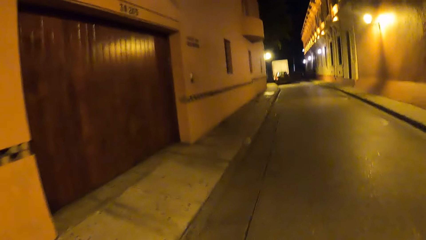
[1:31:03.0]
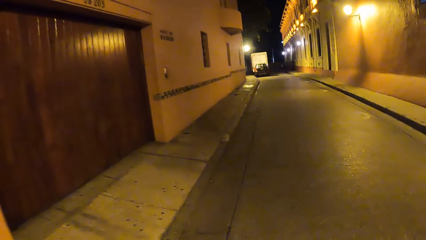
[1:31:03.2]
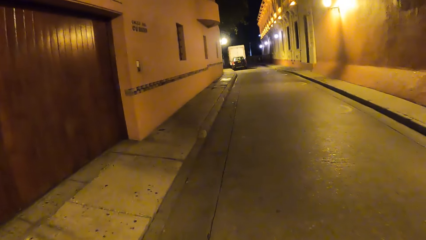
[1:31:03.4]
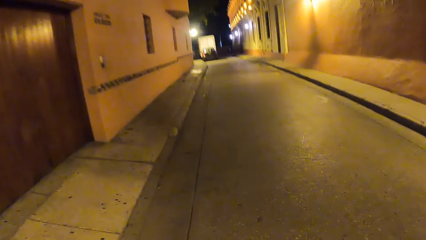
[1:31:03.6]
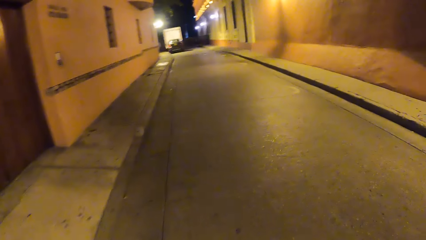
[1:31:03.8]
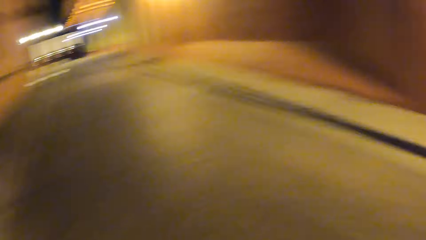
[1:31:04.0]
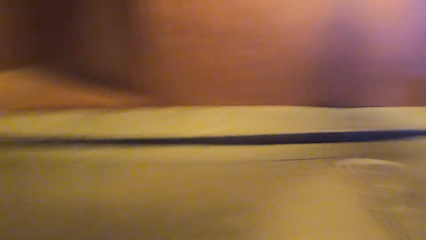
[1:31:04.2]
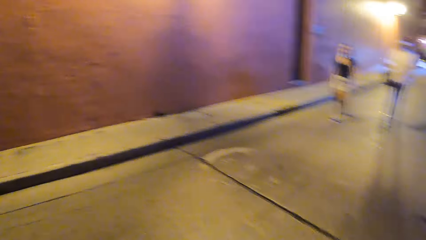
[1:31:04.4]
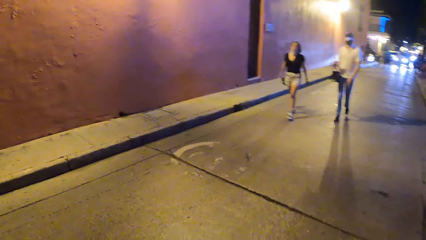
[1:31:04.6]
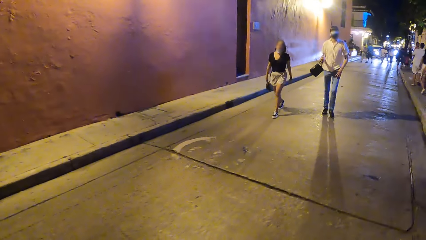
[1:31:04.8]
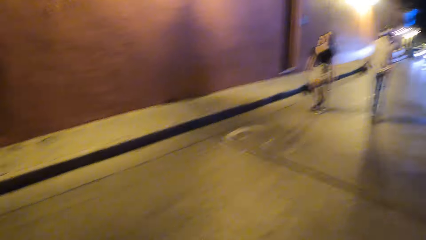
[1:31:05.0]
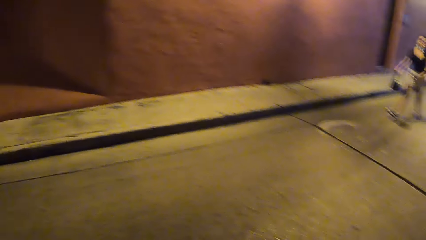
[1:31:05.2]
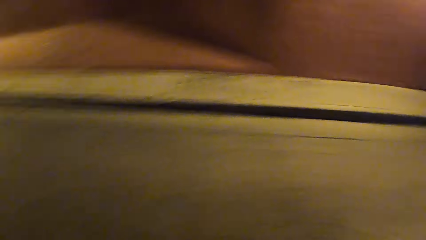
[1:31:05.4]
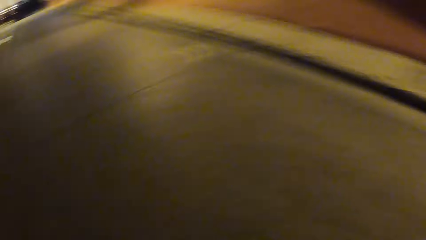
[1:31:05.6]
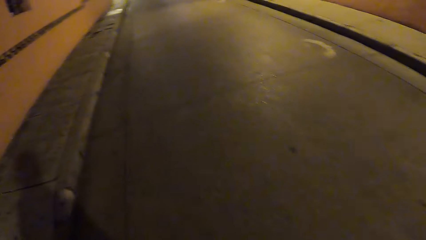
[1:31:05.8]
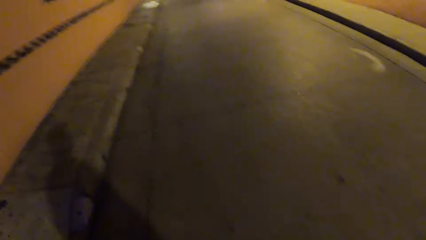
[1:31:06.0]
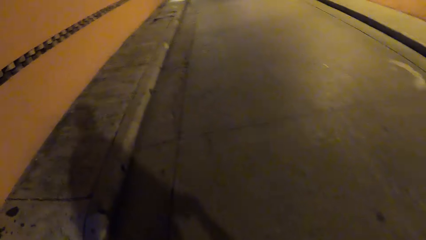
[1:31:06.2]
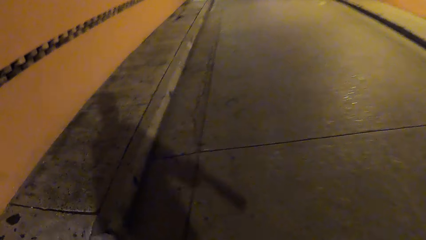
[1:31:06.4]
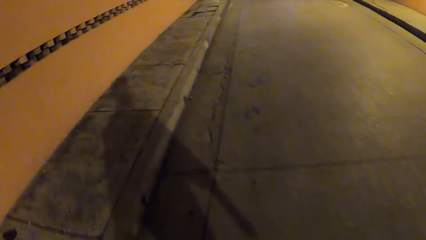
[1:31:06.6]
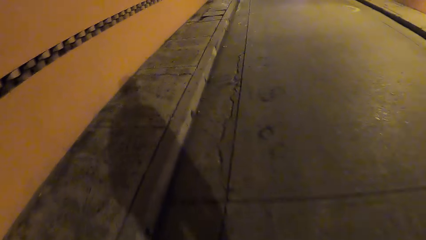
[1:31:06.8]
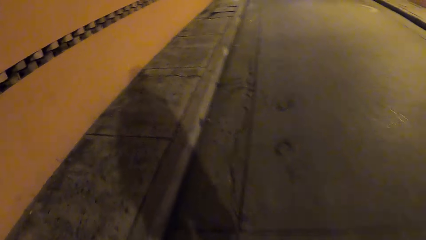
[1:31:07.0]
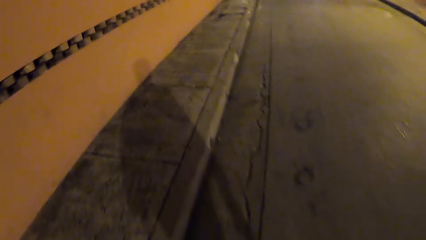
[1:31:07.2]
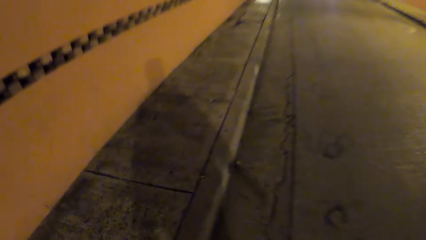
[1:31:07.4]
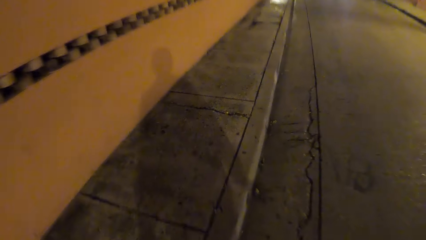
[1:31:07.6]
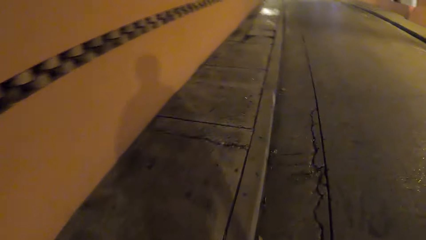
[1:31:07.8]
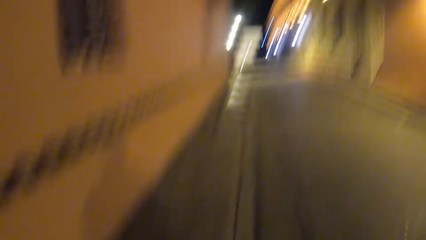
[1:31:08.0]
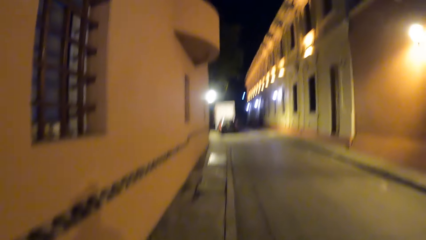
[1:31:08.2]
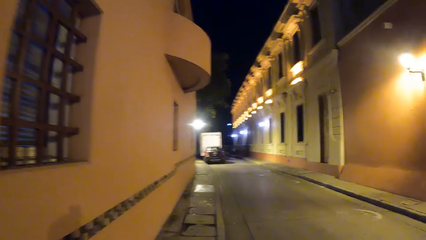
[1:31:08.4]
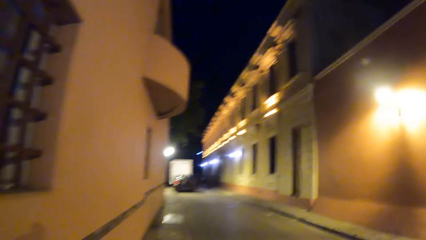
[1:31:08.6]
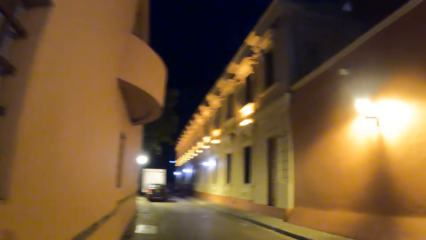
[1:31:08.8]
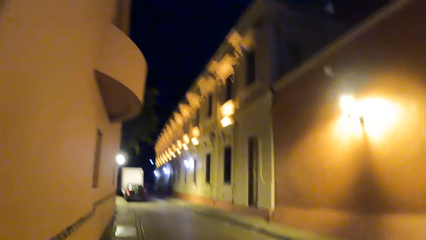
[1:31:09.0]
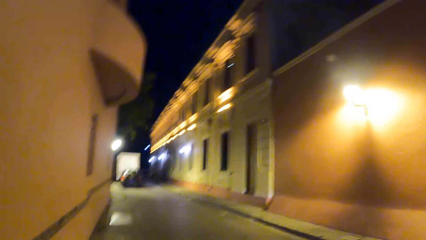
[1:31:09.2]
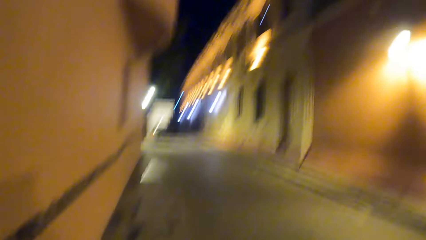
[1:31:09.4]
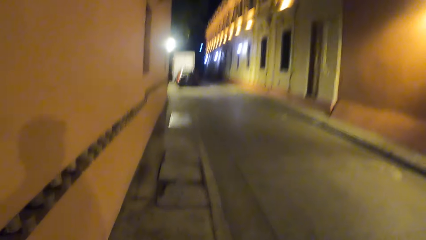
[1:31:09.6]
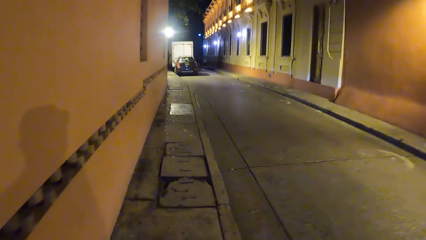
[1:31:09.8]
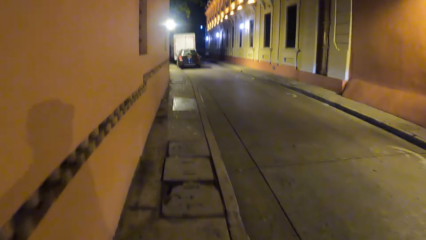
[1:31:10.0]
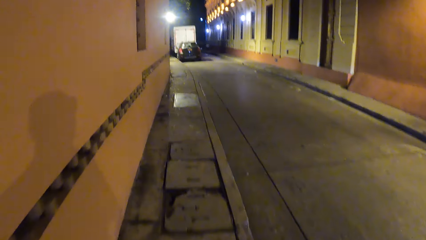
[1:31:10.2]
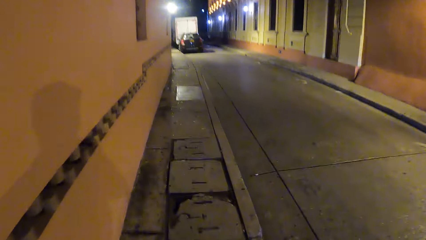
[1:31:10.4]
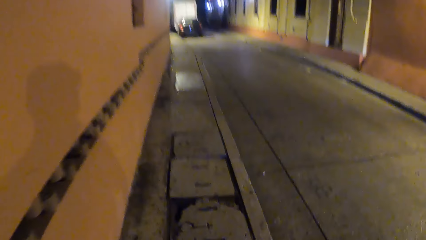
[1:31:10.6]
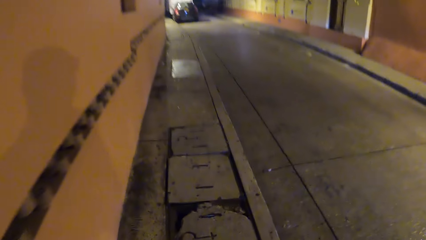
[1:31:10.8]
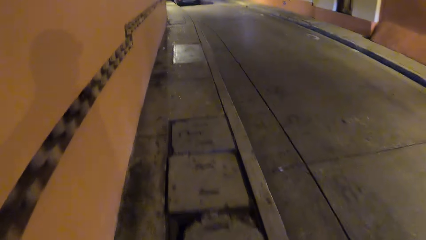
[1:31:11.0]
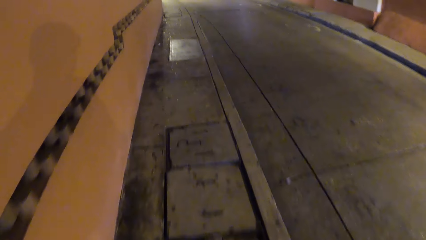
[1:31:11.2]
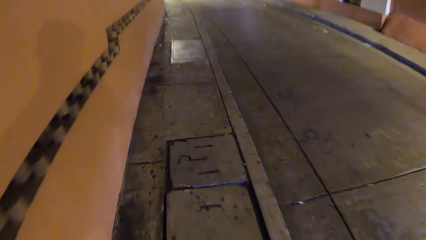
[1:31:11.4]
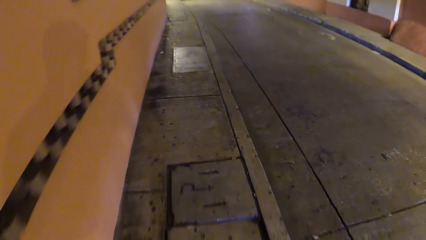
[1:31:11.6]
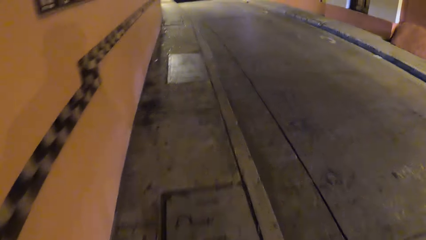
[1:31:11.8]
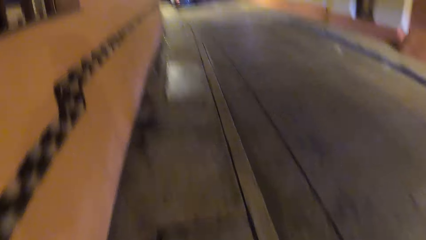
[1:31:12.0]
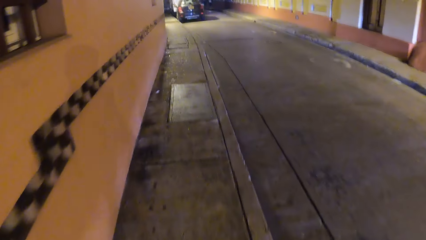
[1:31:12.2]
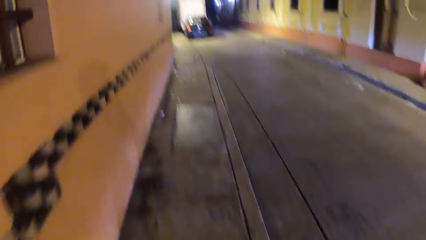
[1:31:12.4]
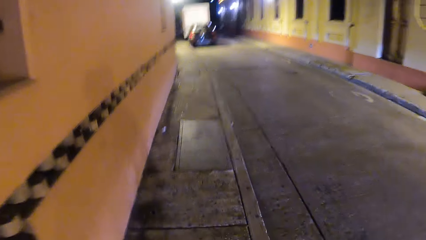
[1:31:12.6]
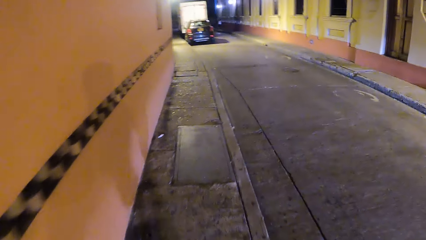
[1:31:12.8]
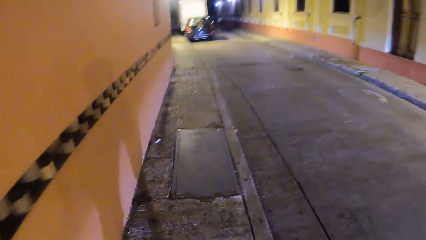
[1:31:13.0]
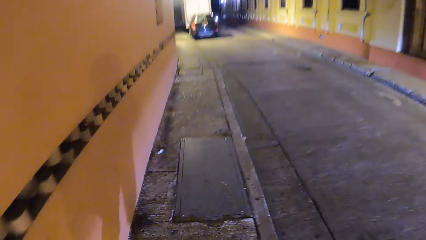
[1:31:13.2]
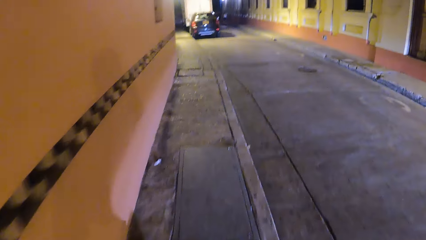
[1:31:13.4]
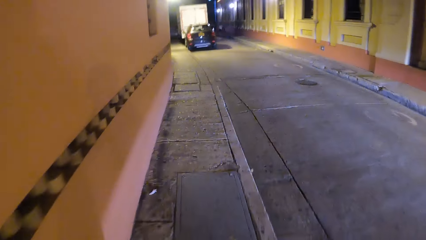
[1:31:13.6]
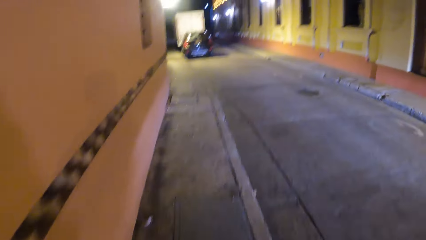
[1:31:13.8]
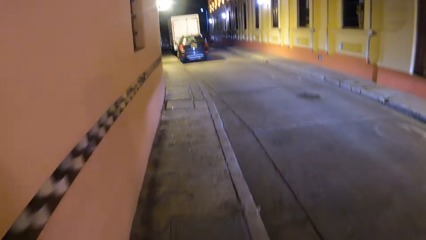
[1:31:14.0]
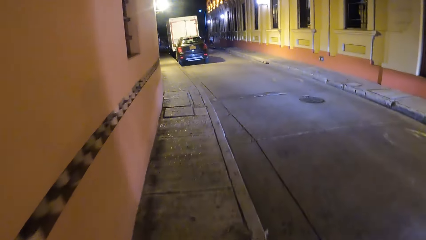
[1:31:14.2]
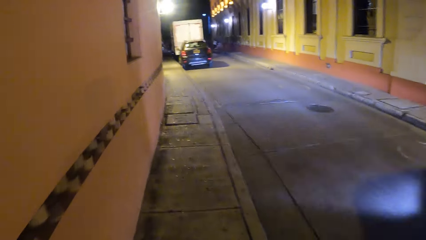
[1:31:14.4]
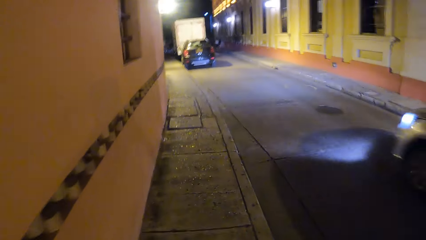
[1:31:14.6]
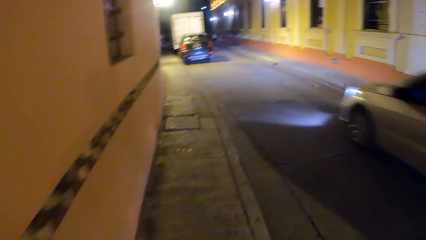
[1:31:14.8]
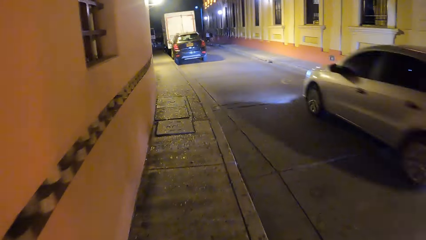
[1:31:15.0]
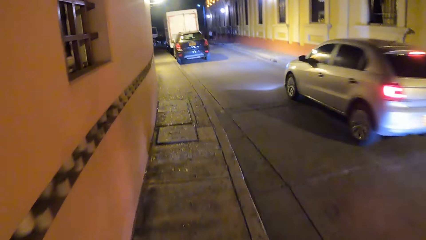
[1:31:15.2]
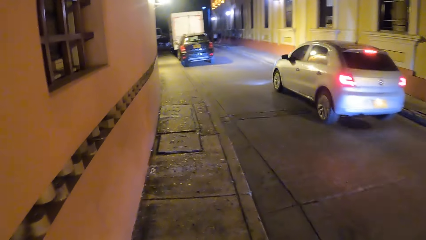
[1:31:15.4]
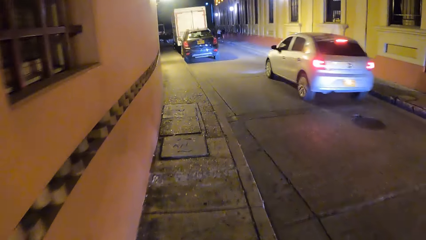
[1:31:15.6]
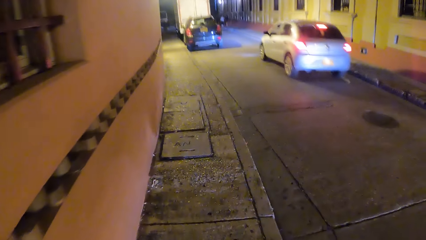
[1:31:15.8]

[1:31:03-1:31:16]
The camera wearer looks around the road. They walk along the street. They walk along the road.
